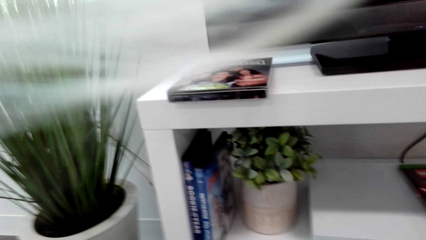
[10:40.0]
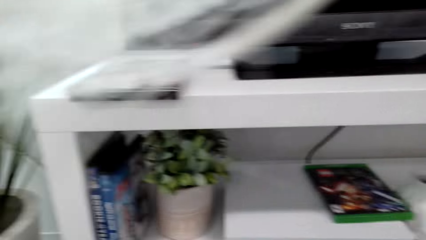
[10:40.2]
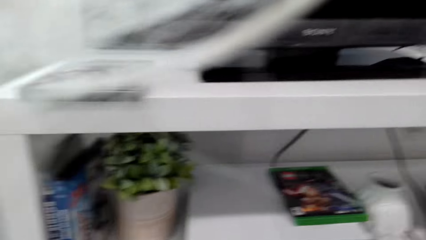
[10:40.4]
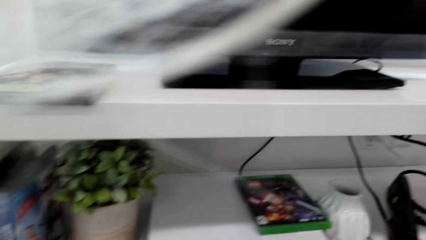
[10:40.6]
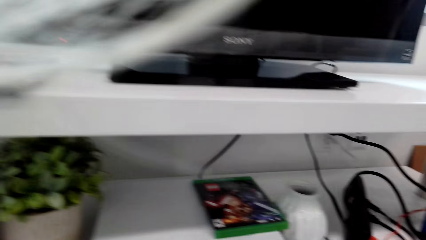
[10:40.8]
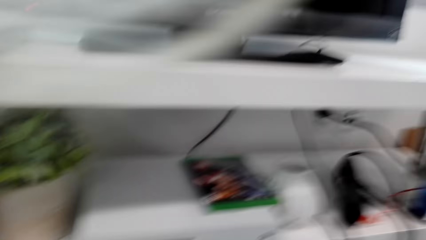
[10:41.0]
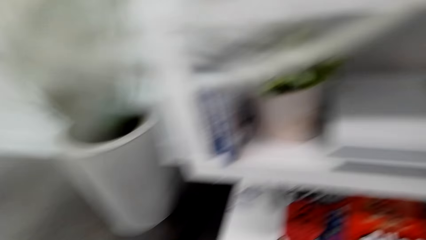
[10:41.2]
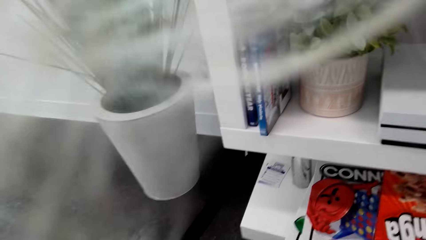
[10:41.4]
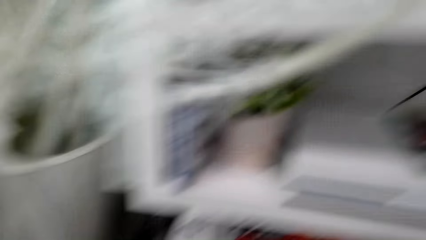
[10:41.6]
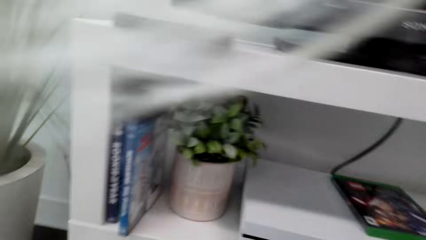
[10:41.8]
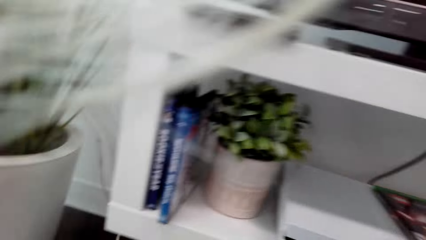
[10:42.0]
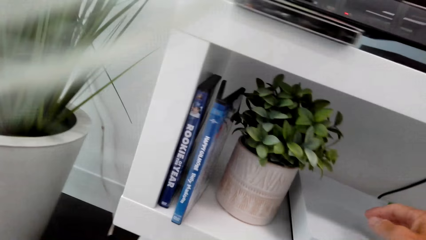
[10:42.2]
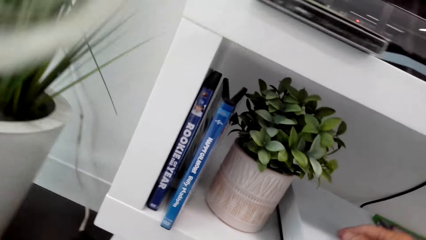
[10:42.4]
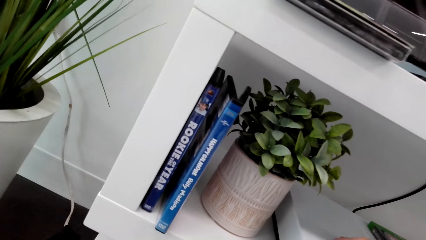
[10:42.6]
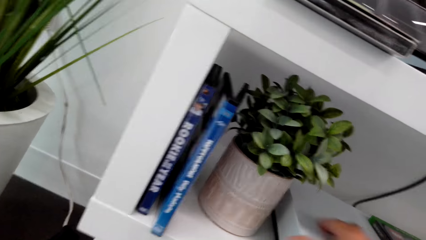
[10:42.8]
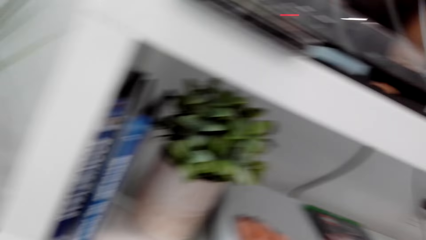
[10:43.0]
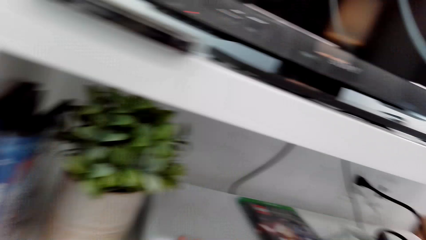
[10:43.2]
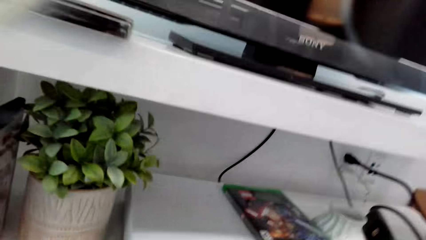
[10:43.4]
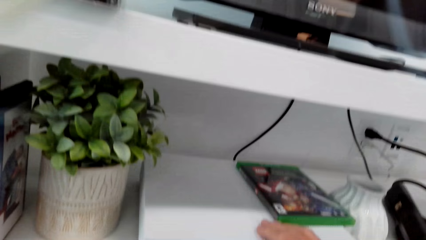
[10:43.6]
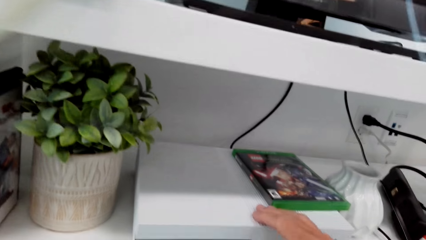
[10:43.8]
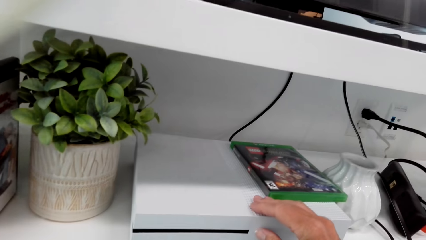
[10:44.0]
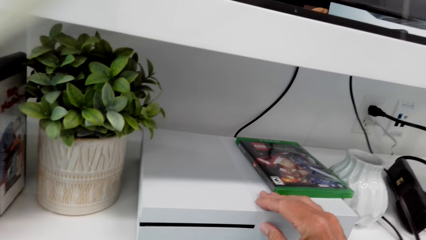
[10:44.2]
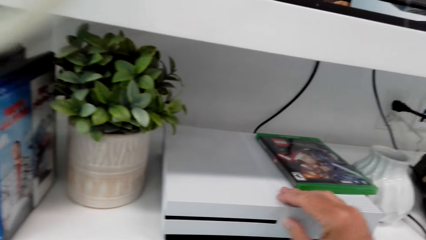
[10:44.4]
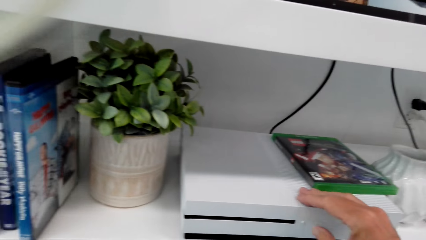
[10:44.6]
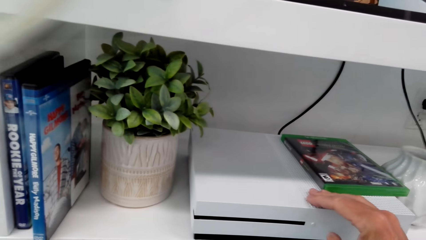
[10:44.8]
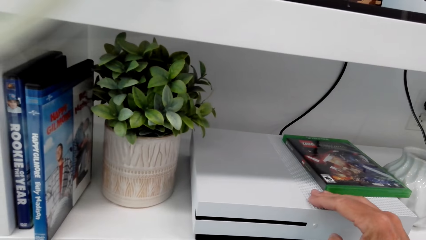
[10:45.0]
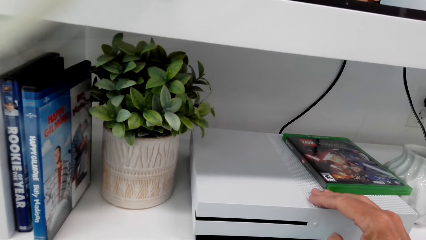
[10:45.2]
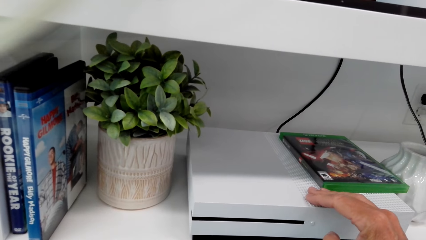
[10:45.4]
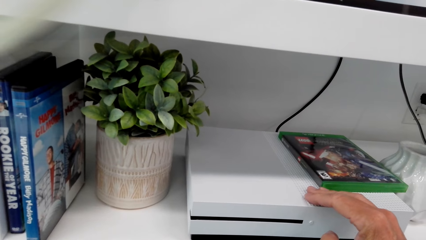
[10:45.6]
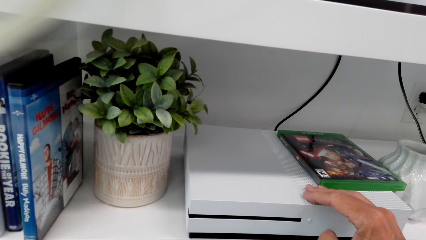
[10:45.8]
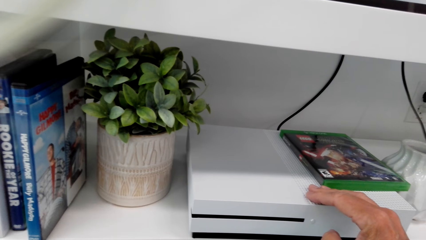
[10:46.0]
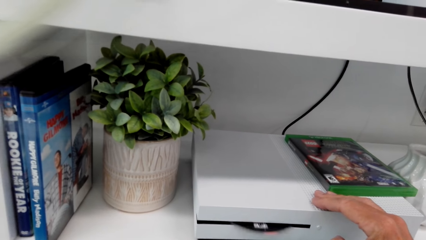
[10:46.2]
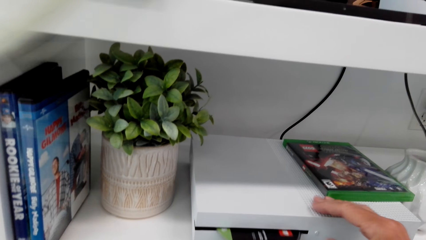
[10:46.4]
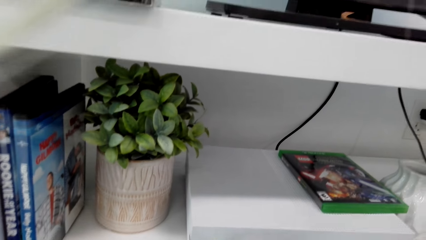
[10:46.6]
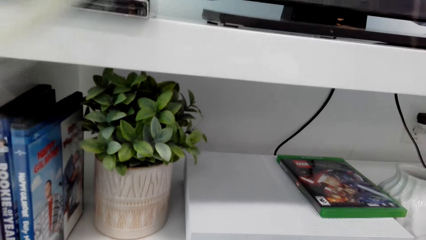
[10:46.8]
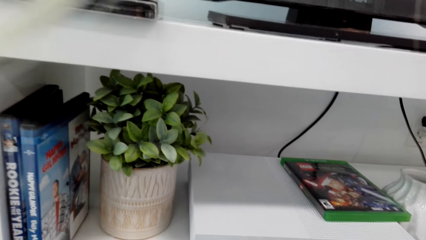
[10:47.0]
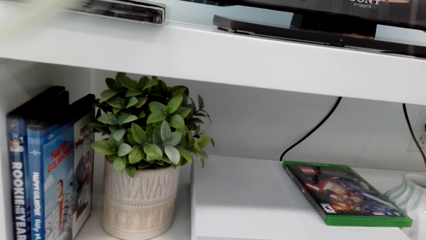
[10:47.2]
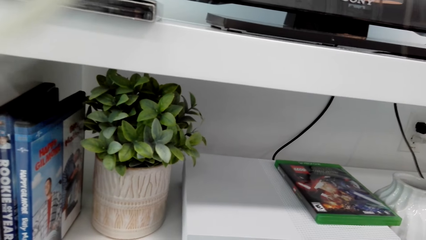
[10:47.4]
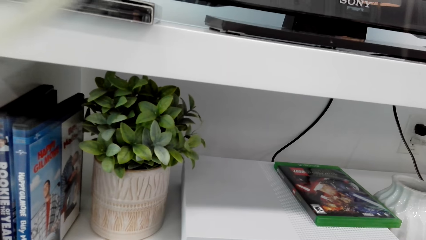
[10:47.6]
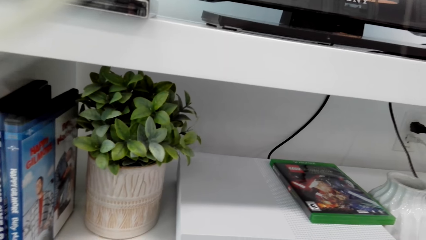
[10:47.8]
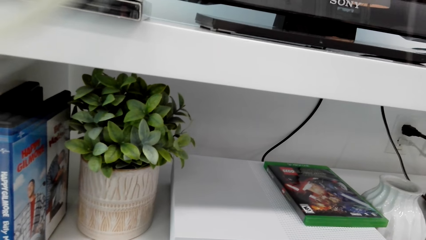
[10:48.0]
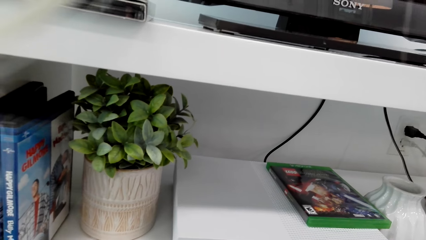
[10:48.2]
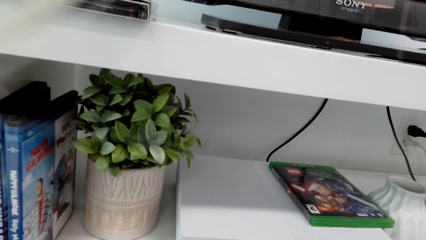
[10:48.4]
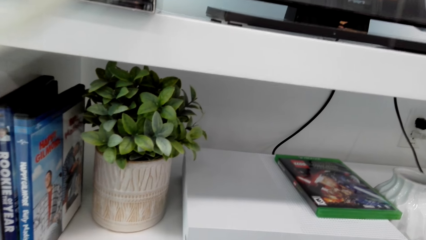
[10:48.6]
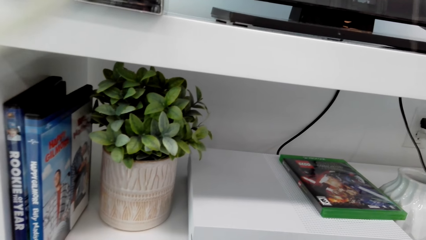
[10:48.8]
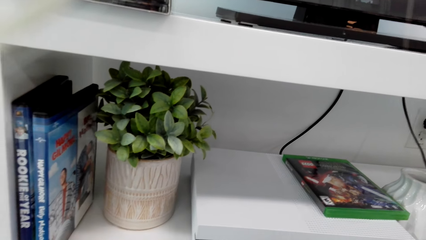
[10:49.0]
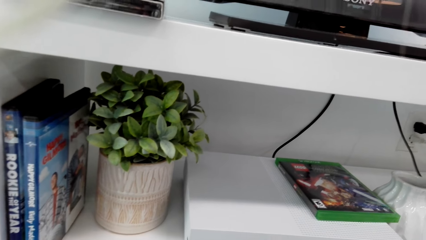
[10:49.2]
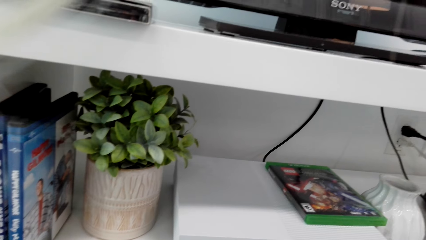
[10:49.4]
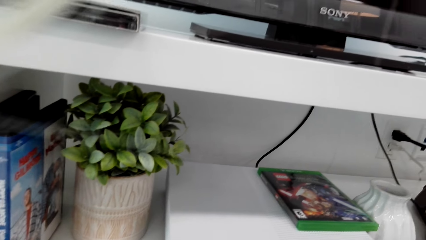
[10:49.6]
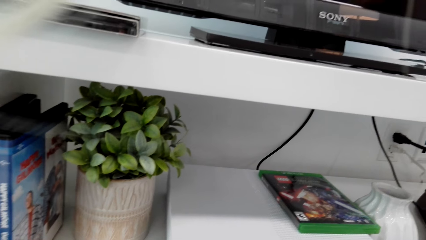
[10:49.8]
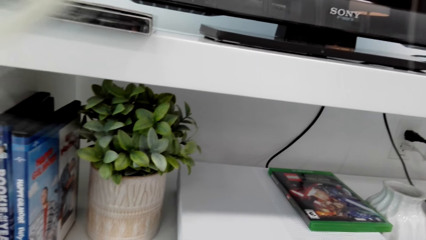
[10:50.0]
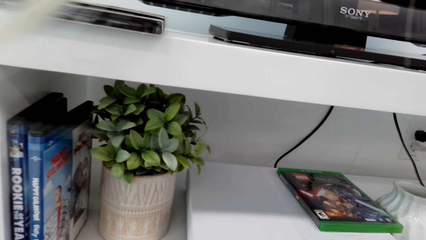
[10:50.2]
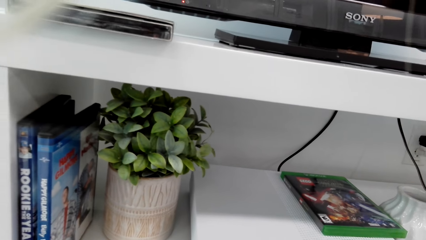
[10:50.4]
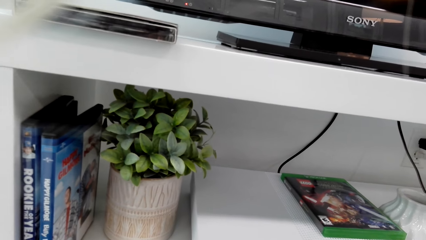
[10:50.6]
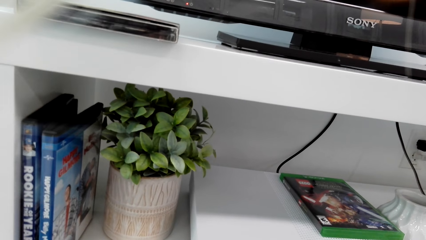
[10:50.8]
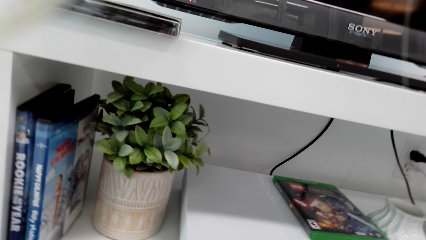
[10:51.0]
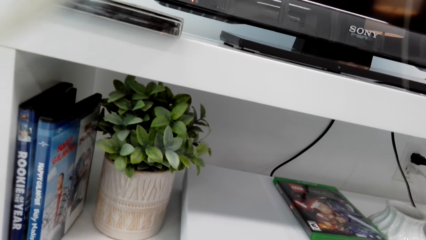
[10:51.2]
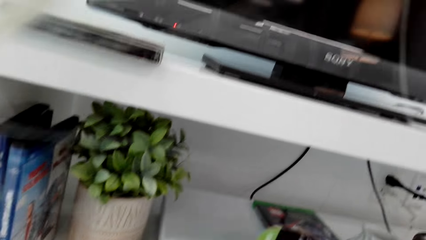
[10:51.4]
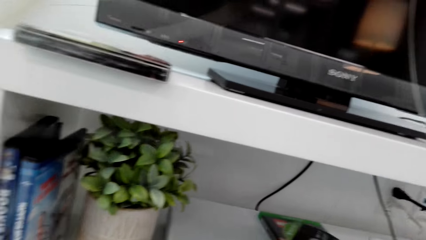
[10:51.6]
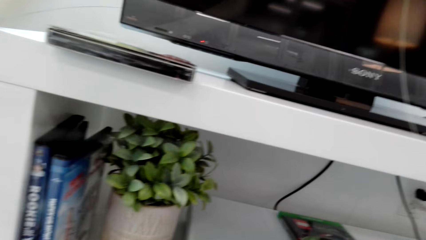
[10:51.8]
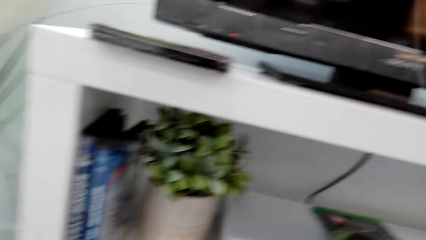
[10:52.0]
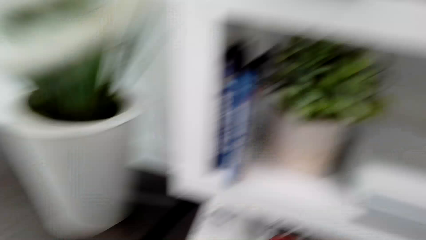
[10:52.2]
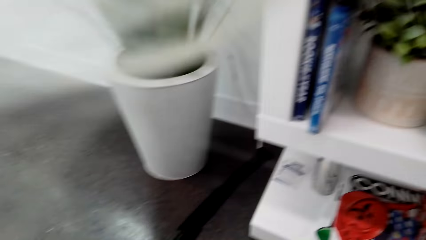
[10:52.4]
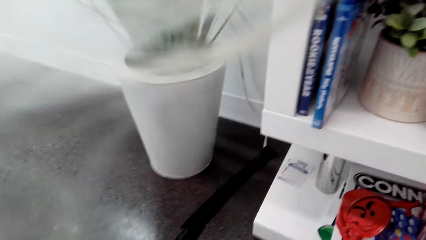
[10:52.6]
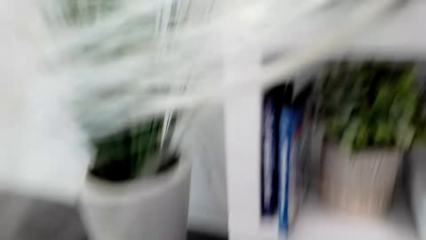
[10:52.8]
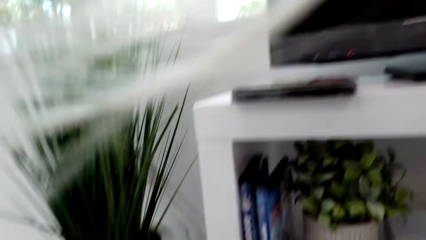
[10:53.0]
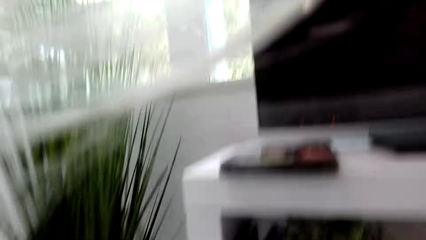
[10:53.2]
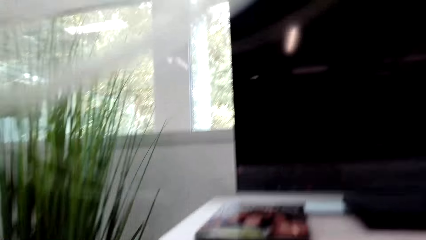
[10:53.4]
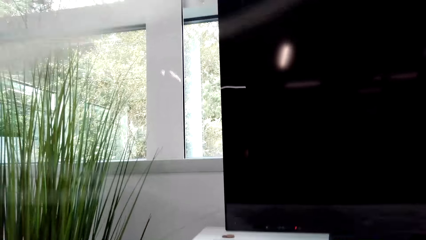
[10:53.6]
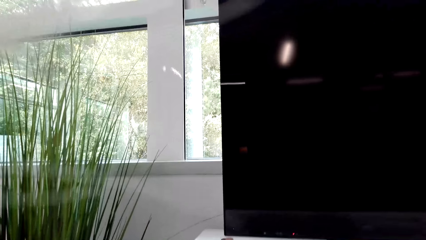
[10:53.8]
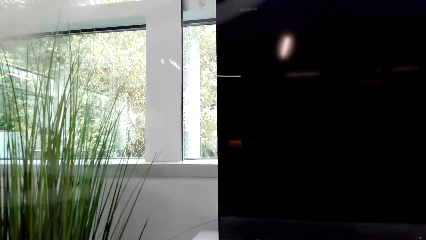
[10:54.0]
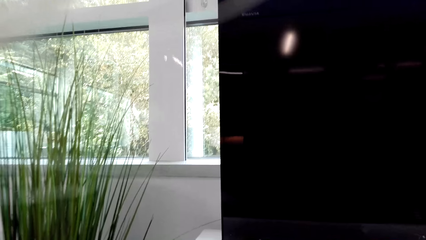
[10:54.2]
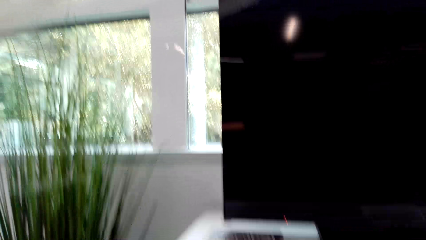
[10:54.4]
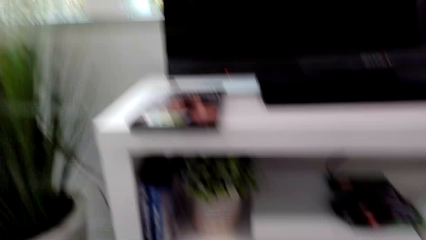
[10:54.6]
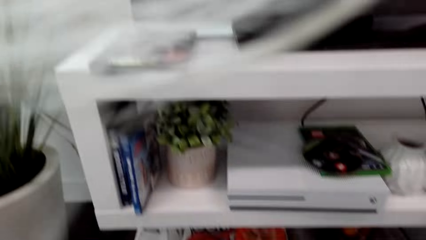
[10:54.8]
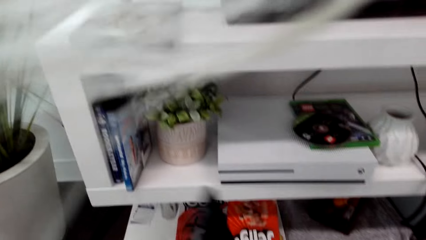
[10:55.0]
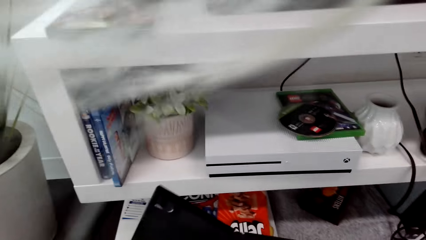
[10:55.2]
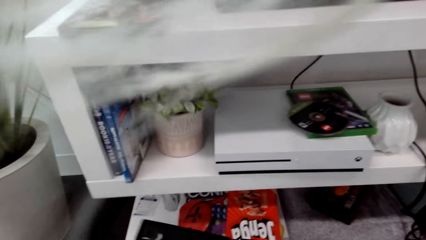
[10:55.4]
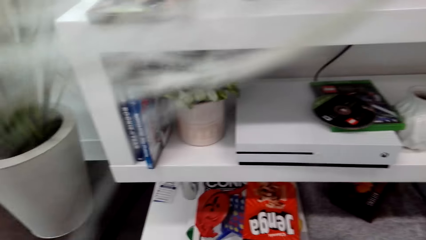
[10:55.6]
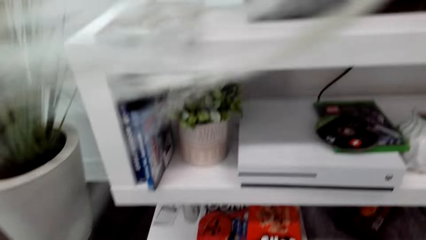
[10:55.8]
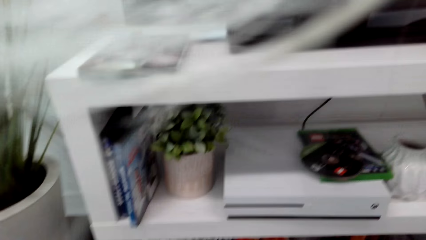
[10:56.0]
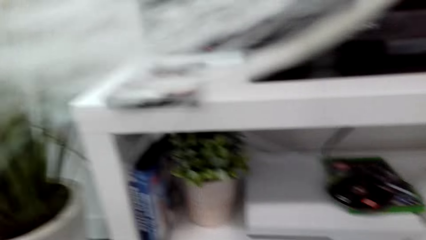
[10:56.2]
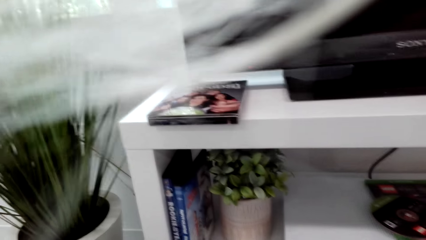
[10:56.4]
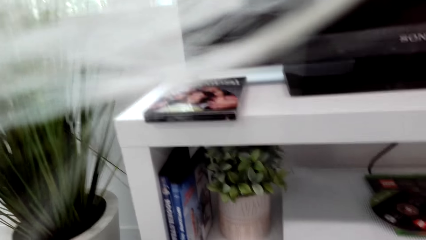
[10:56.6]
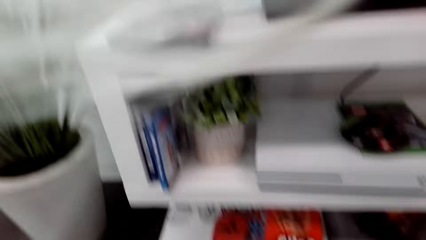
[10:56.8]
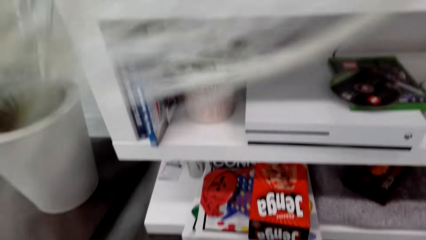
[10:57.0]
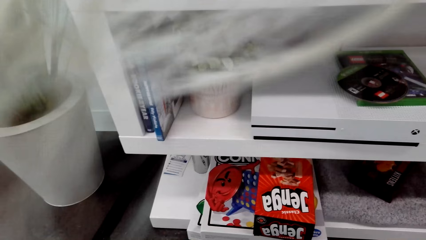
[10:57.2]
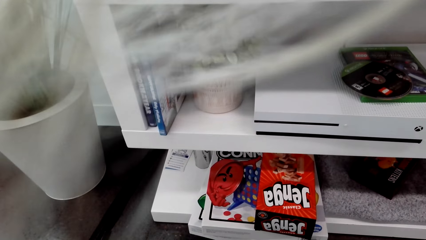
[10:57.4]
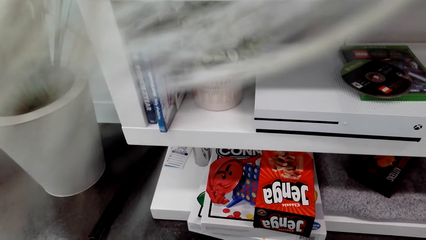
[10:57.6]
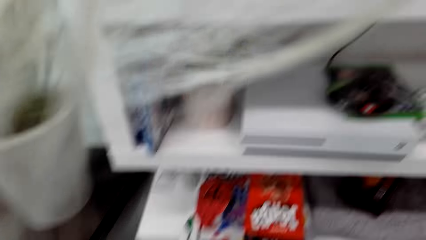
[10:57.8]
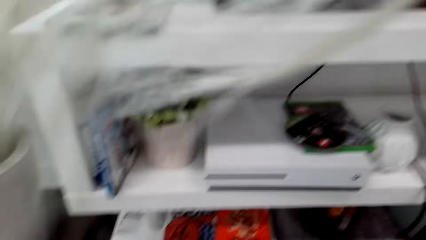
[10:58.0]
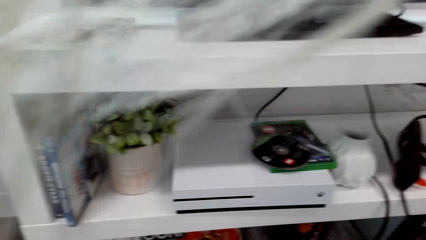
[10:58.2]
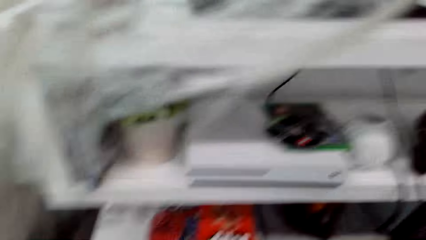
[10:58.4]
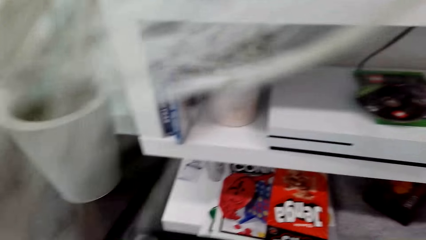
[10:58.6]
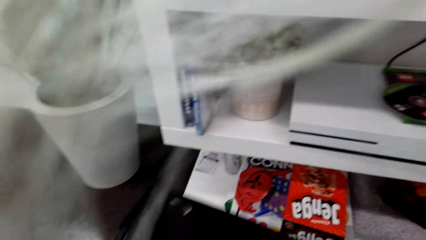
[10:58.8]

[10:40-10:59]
The camera wearer opens the case. They look around. They press the DVD player. They touch the gaming box. They look around. They open the case.
